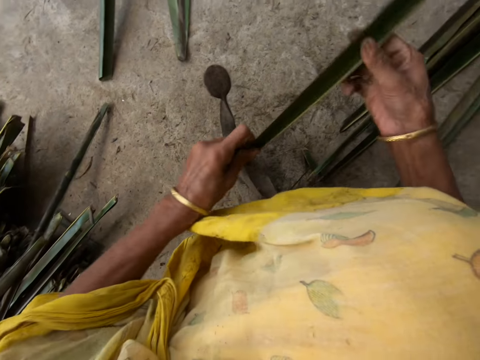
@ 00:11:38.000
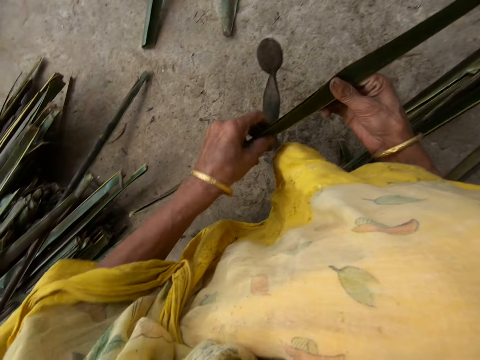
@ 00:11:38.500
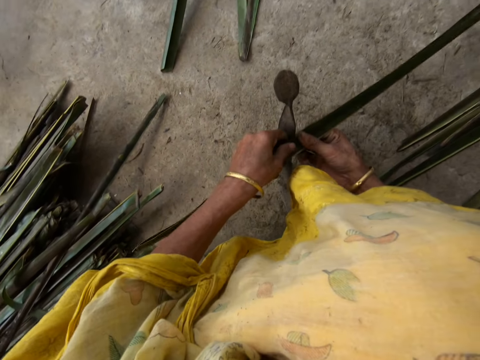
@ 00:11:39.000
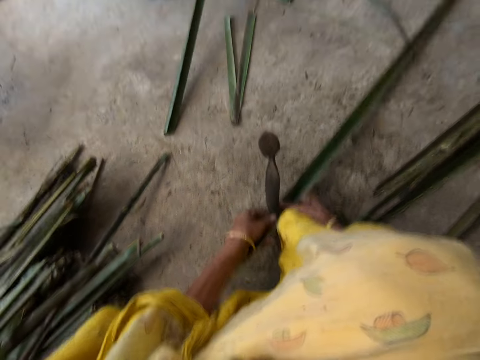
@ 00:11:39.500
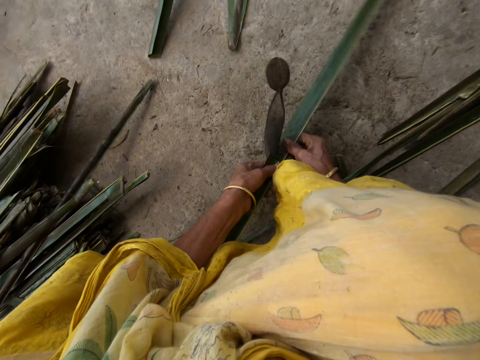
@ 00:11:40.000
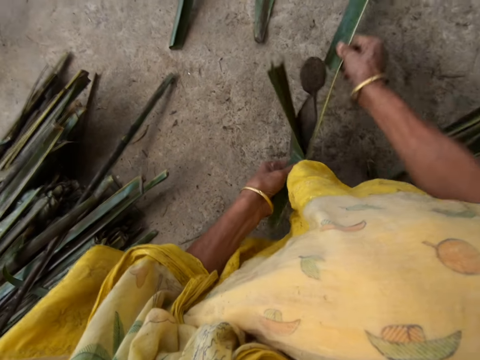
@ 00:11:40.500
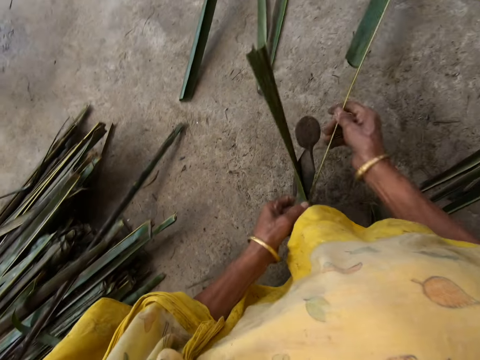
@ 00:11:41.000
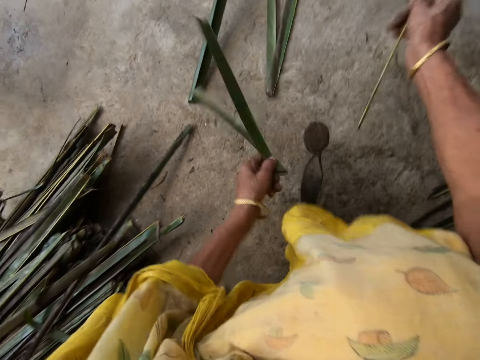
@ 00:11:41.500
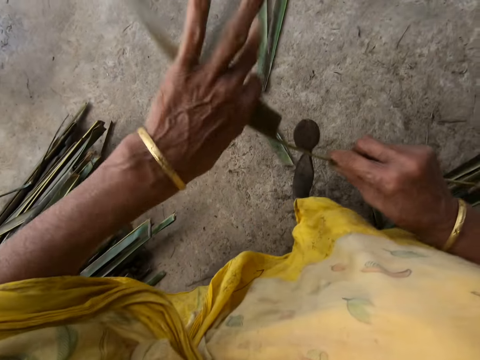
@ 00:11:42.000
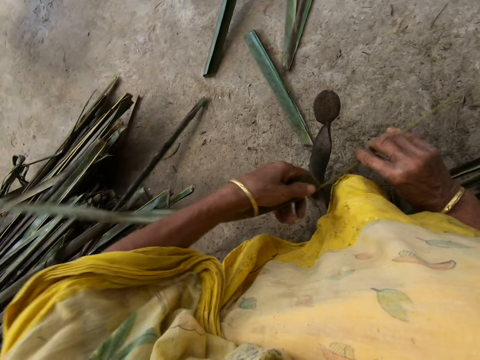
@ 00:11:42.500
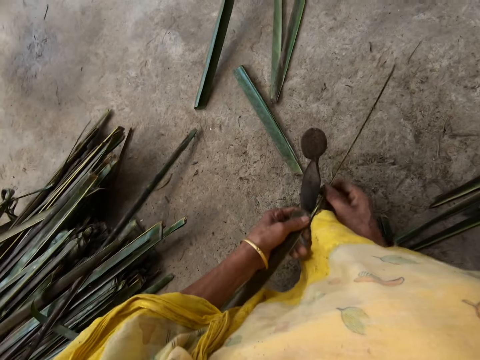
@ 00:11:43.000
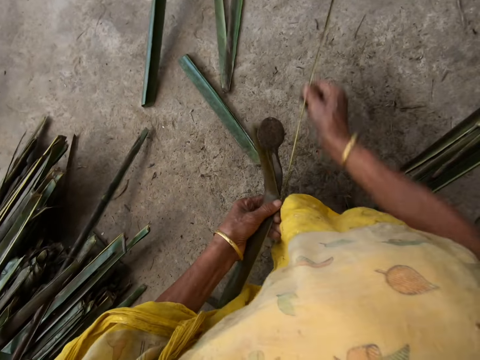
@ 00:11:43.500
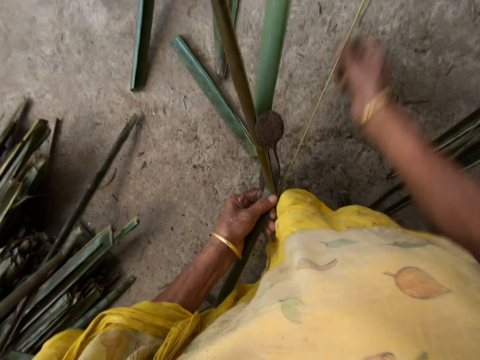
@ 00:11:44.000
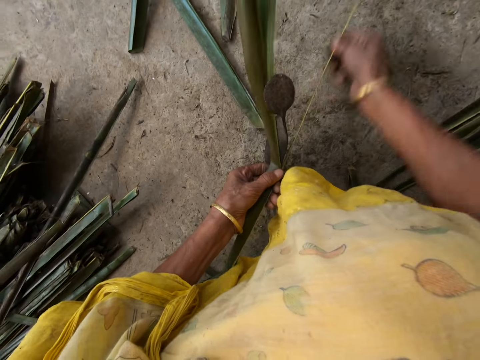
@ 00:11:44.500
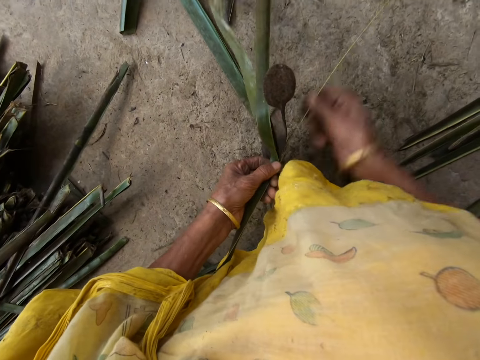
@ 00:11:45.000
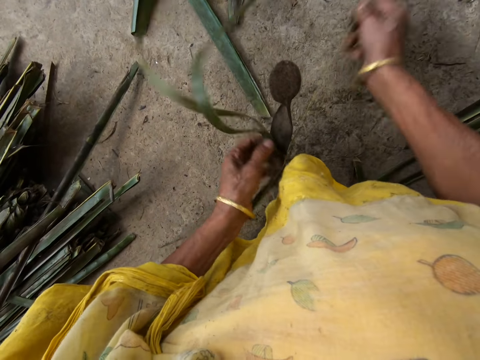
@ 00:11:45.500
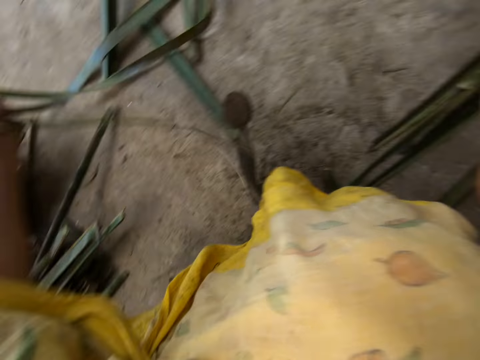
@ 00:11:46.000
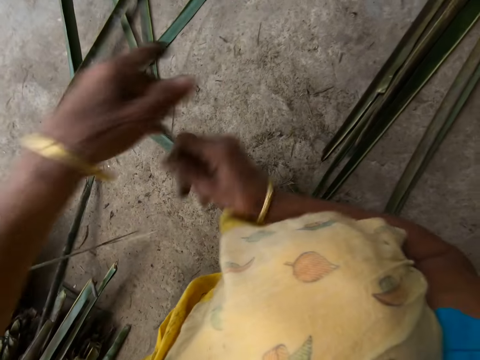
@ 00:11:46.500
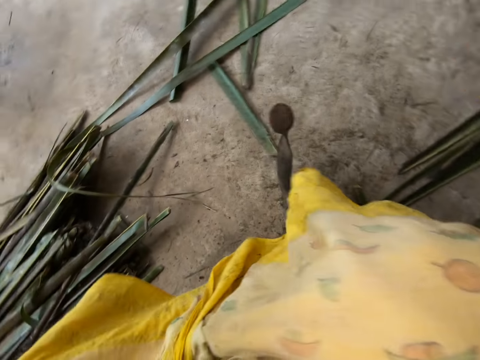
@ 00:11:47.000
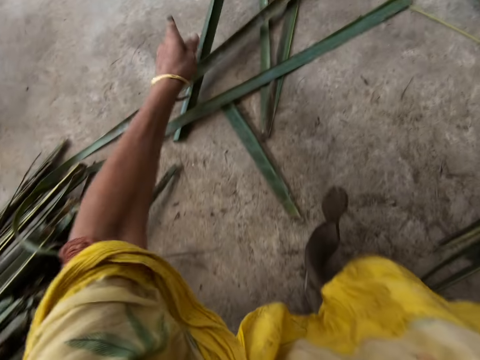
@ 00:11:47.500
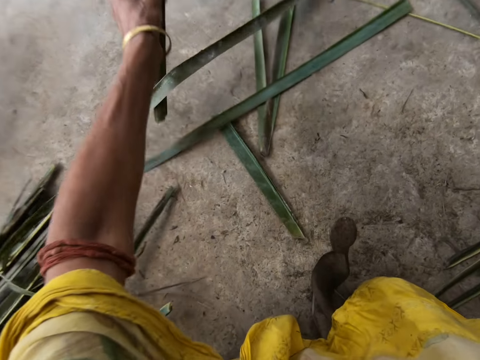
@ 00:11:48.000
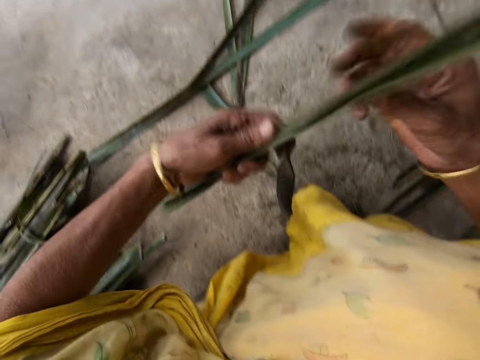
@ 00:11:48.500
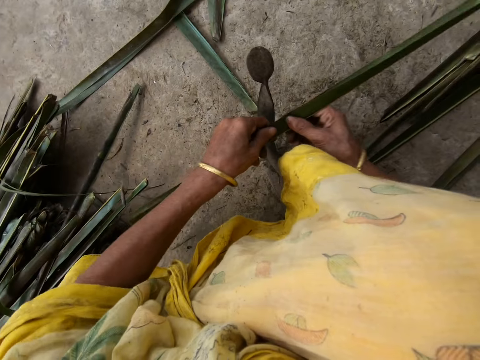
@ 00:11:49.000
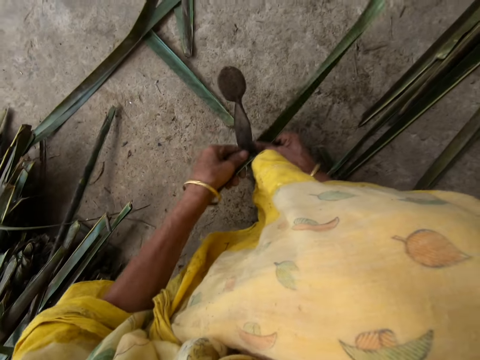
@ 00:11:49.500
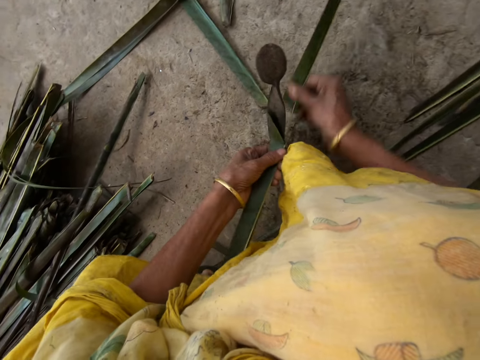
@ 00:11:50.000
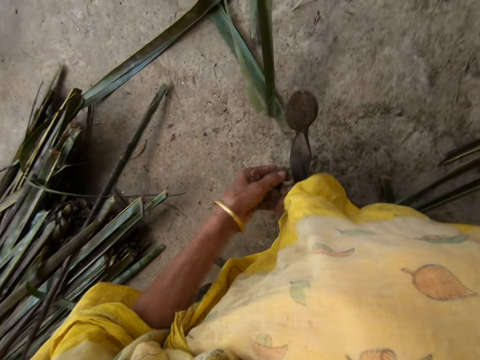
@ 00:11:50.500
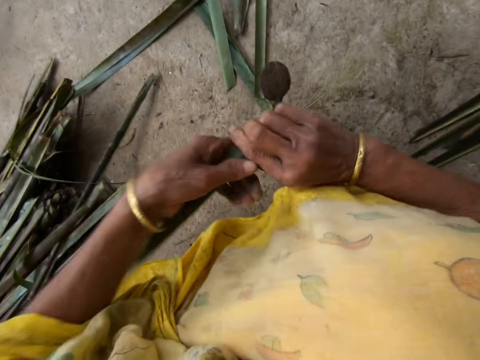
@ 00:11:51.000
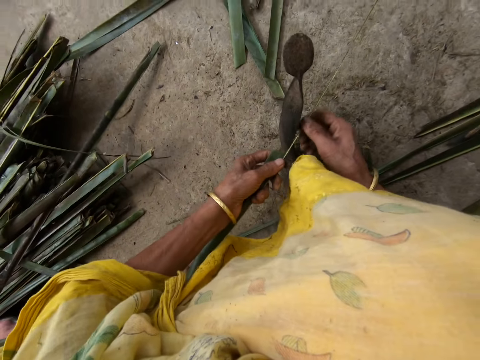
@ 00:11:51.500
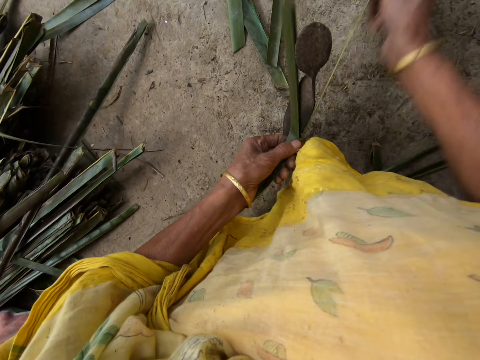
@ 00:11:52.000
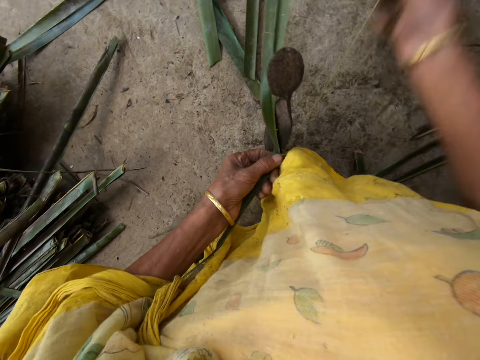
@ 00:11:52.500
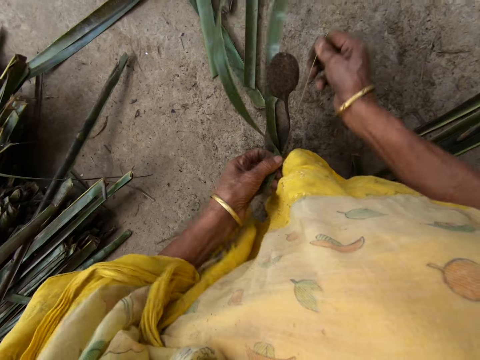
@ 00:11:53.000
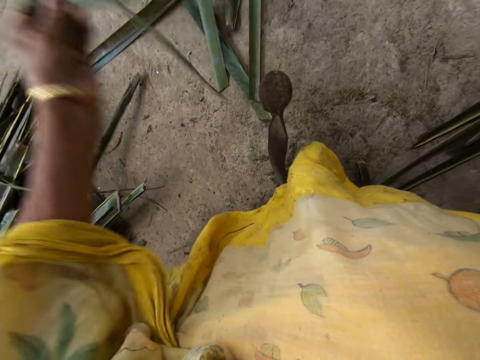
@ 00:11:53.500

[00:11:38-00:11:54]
The camera wearer trims the leaflet from a stick or midrib with the sharp edge iron rod or vegetable cutter on the floor. She pulls the Dracaena Marginata midrib and drops the Dracaena Marginata leaves on the floor. She reaps the Dracaena Marginata leaves off the midrib on the vegetable cutter. She pulls the Dracaena Marginata midrib and drops the Dracaena Marginata leaves on the floor. She drops the stick on the floor with her right hand. She picks up a leaflet from the floor with her right hand. She trims the leaflet from the stick with the sharp edge iron rod on the floor. She pulls the Dracaena Marginata midrib. She reaps the Dracaena Marginata leaves off the midrib on the vegetable cutter. She pulls the Dracaena Marginata midrib.

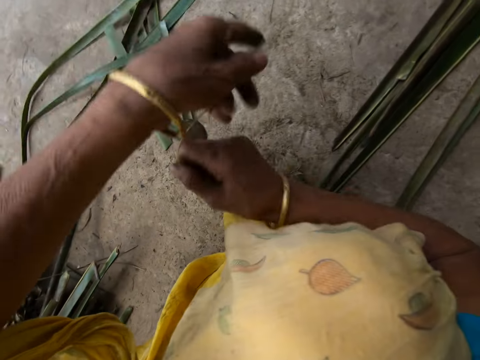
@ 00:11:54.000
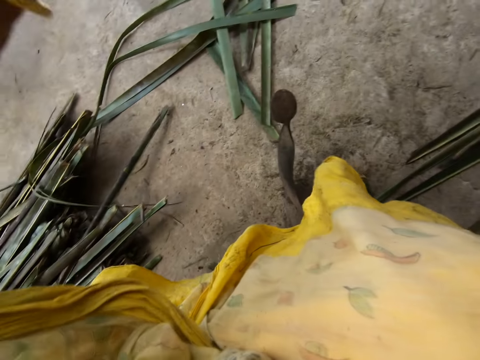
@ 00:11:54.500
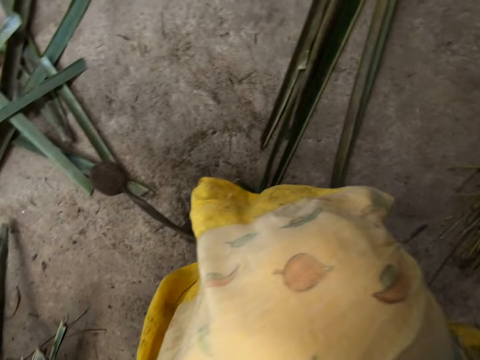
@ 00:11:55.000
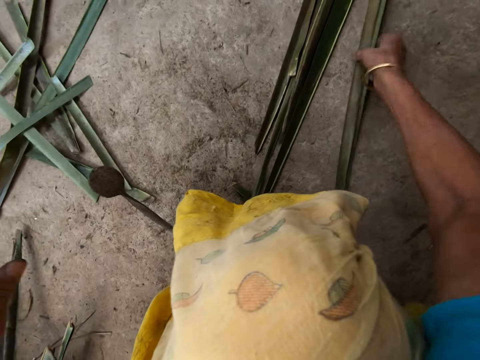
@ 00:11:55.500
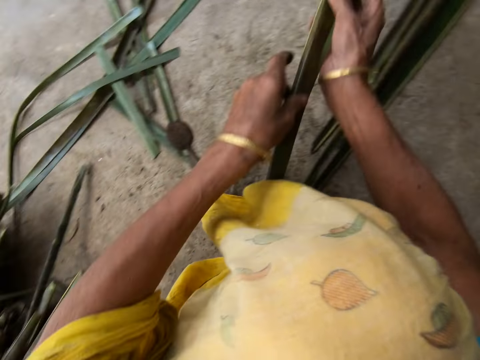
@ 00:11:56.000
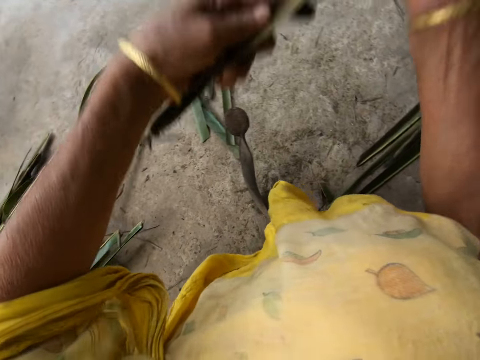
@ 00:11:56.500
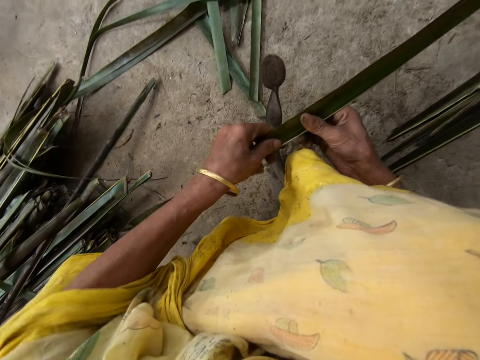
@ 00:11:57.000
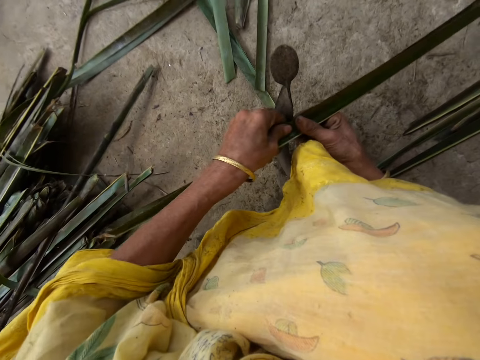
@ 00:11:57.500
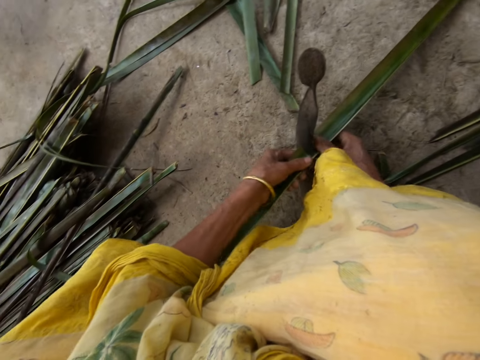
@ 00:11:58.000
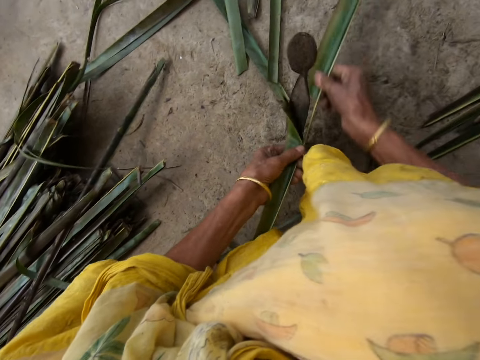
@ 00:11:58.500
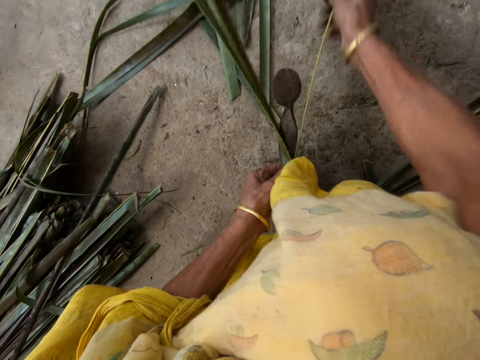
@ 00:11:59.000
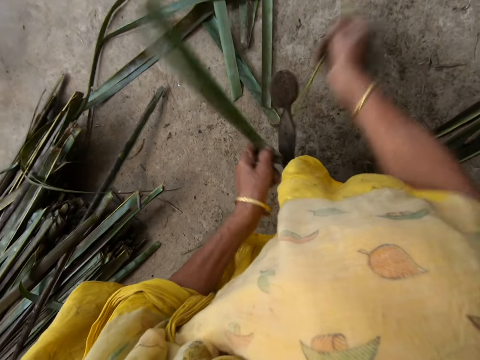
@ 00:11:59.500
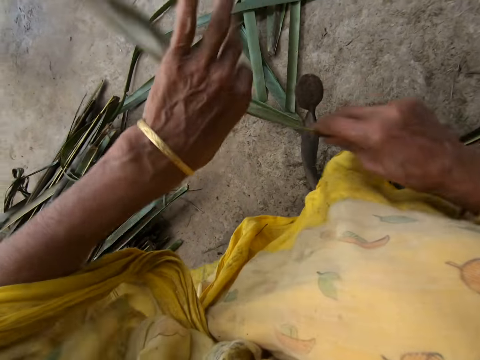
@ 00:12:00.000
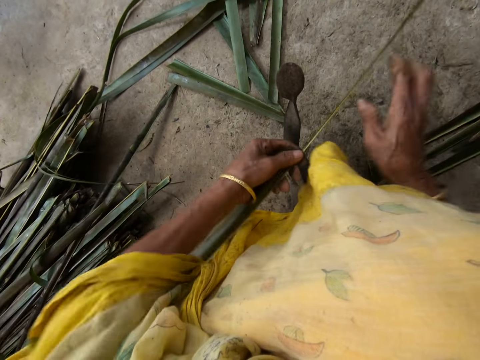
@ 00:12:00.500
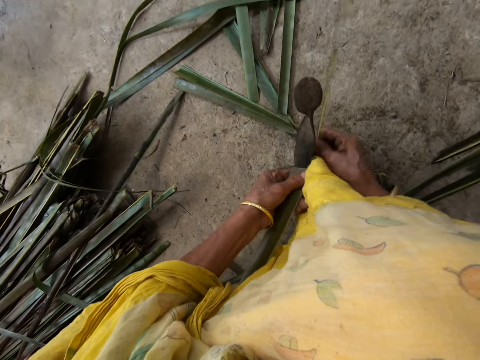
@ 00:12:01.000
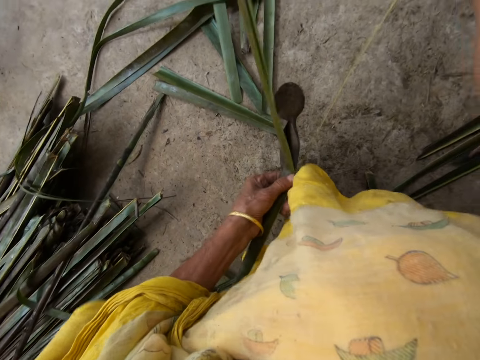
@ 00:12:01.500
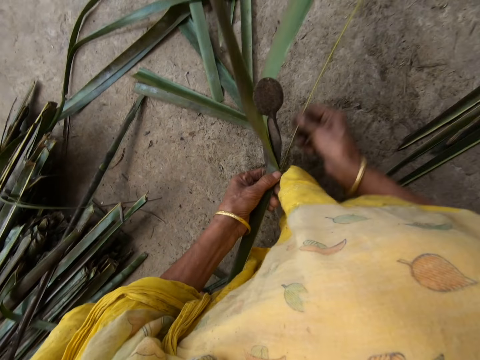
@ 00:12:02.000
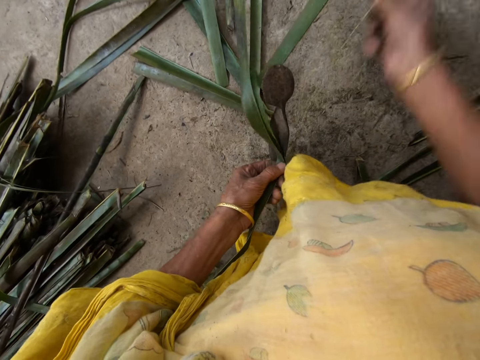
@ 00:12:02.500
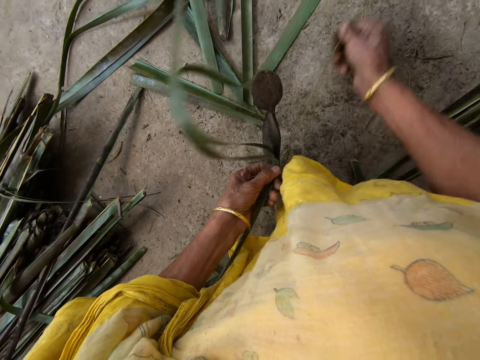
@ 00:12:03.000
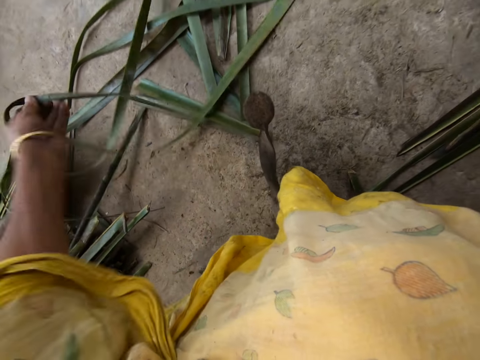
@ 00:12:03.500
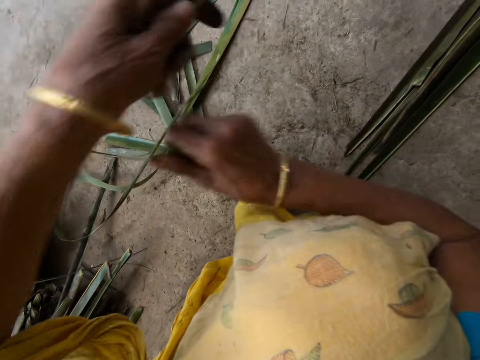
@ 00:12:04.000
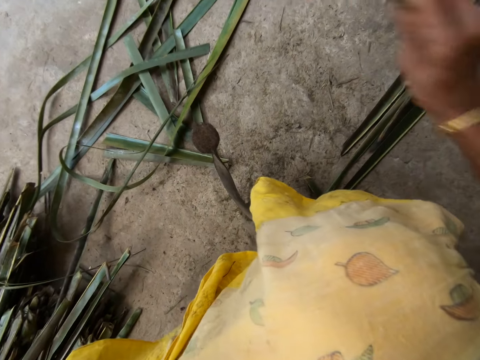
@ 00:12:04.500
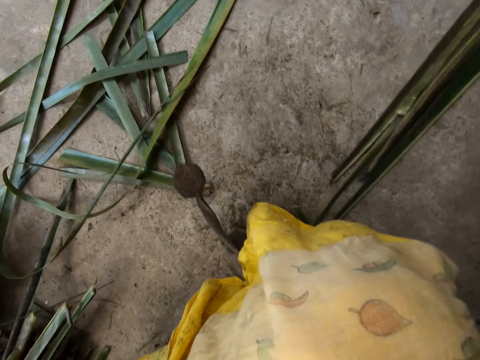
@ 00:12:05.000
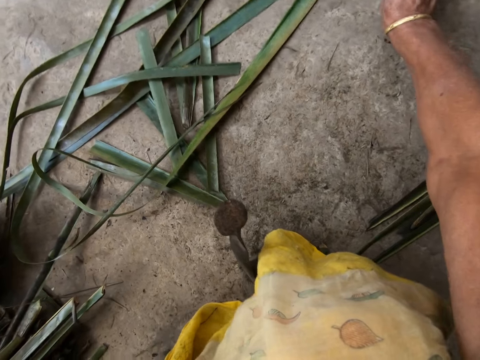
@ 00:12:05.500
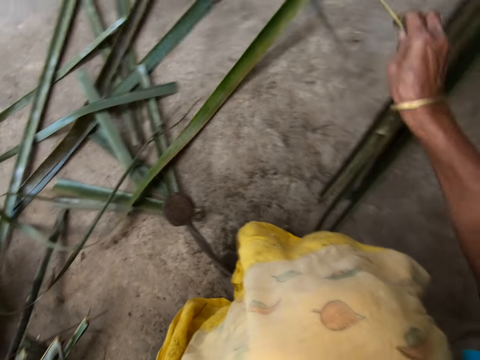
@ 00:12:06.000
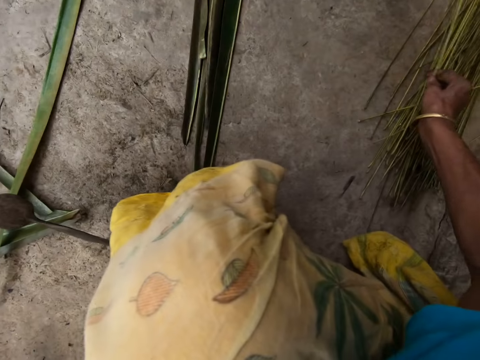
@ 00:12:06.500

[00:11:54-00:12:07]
The camera wearer drops the stick or midrib on the floor with her right hand. She picks up a leaflet from the floor with her right hand. She trims the leaflet from the stick with the sharp edge iron rod or vegetable cutter on the floor. She pulls the Dracaena Marginata midrib. She pulls the Dracaena Marginata midrib again. She drops the stick or Dracaena Marginata midrib on the floor with her right hand. She takes a Dracaena Marginata midrib on the floor. She puts the Dracaena Marginata midrib on the floor.
